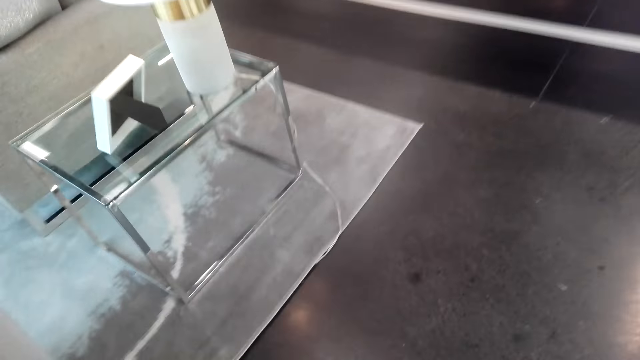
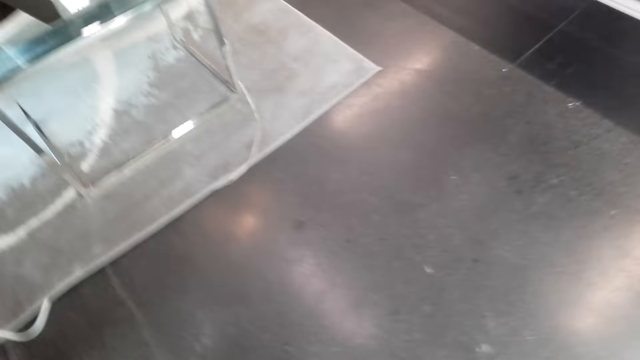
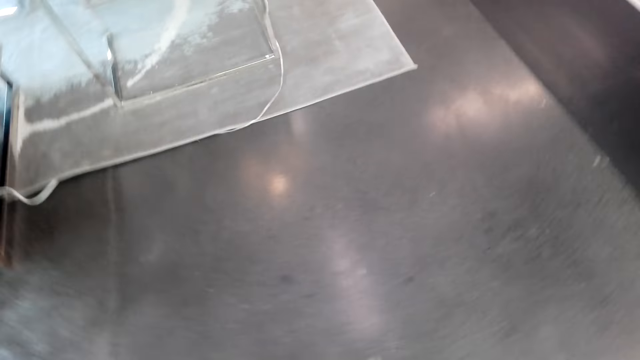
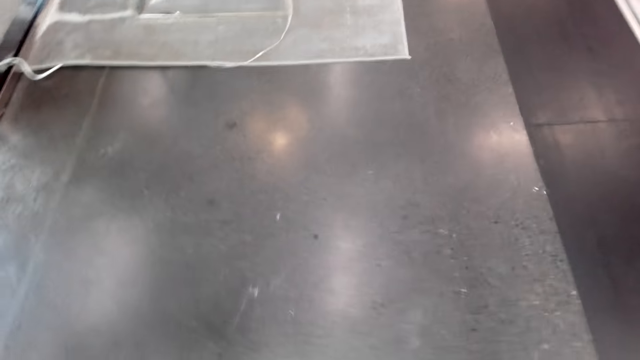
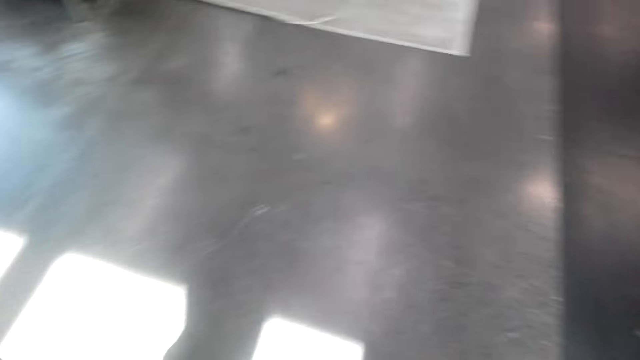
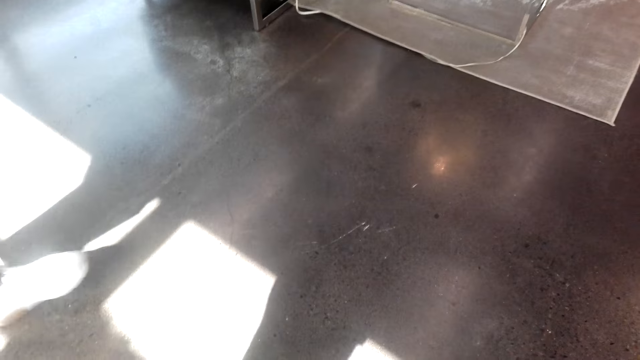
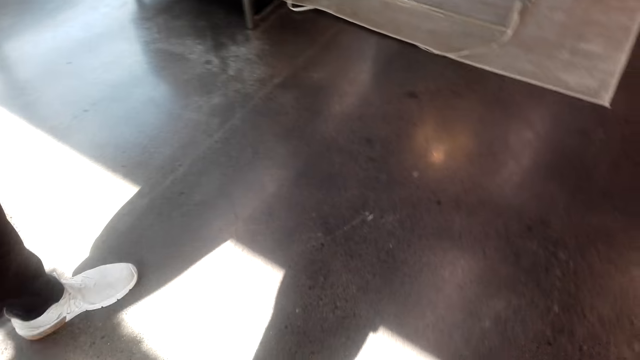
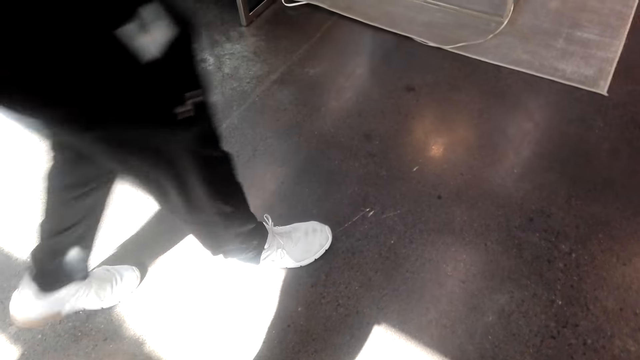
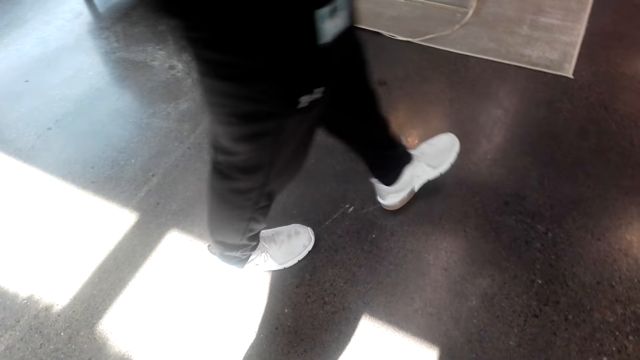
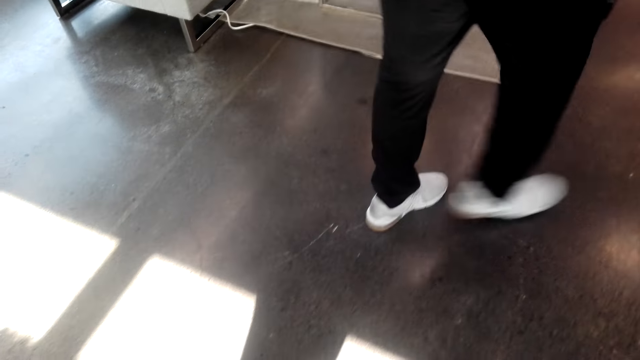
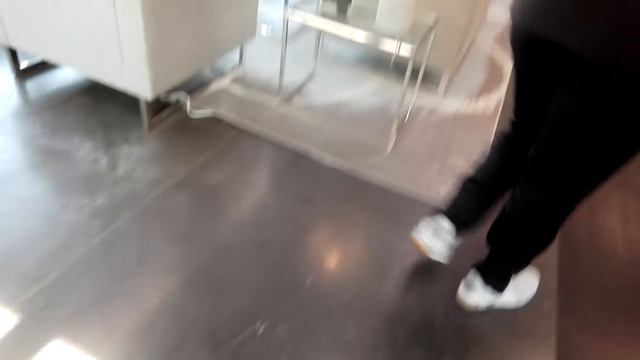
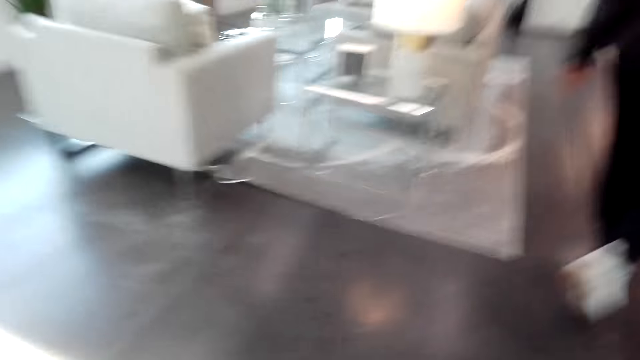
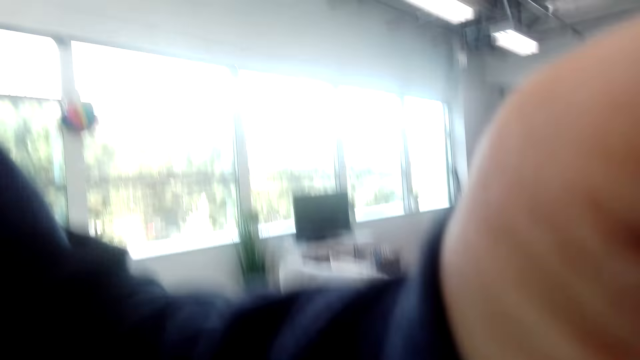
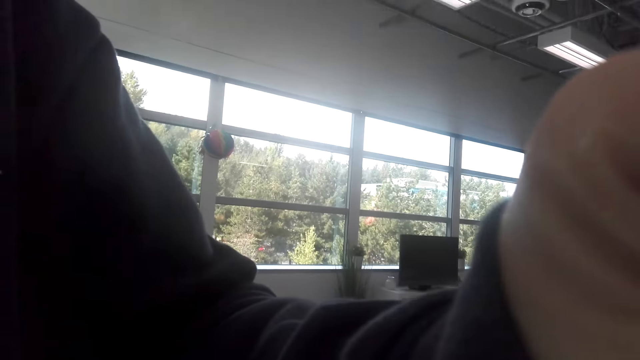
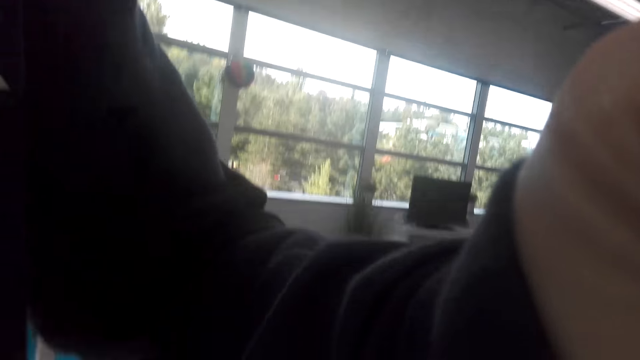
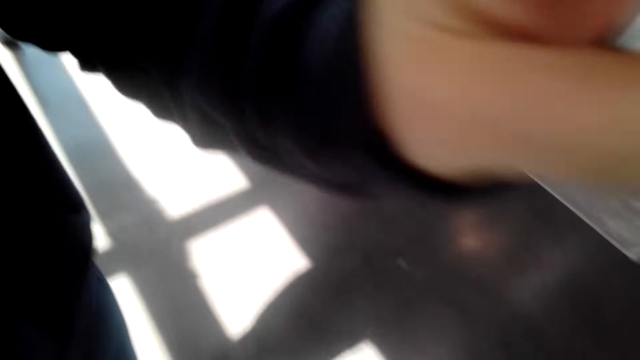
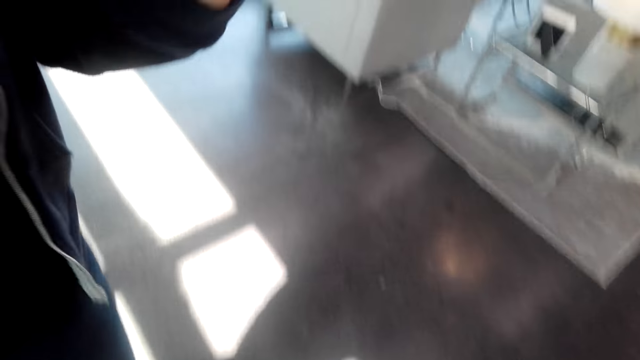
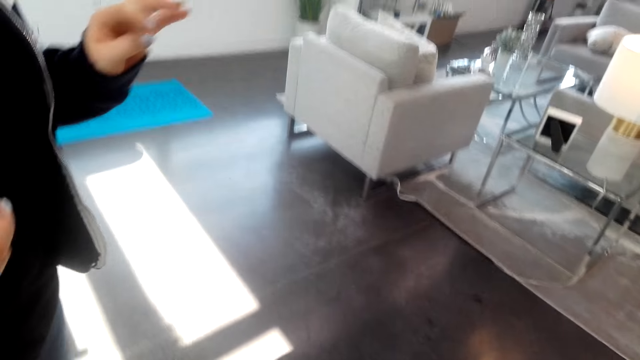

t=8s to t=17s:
The camera wearer walks around the room. They look around. A man walks around the room. The camera wearer adjusts the camera. A lady adjusts the camera.

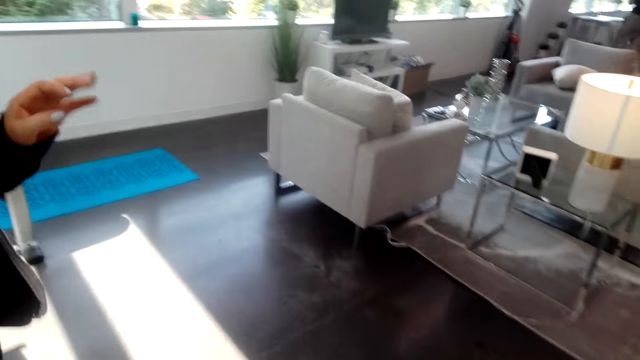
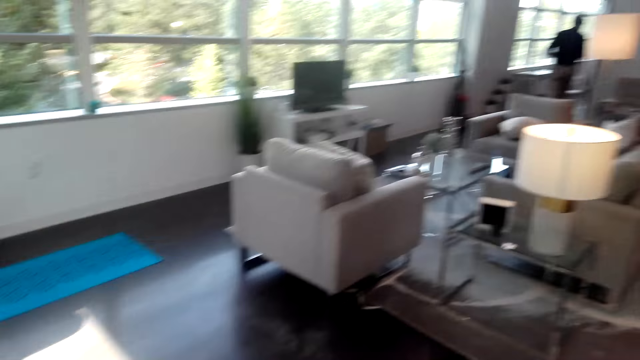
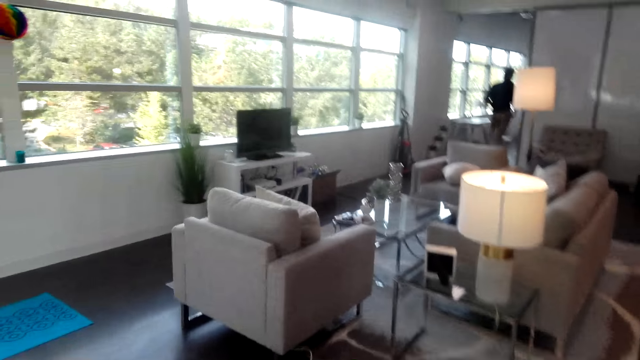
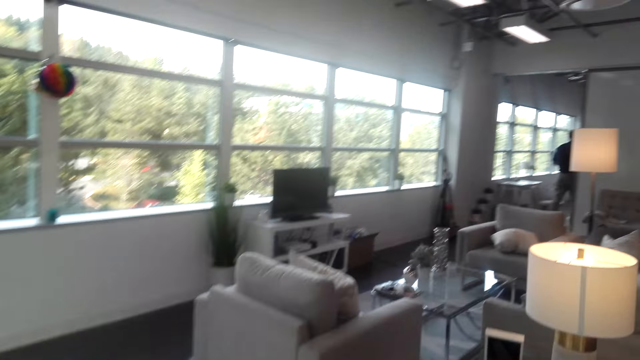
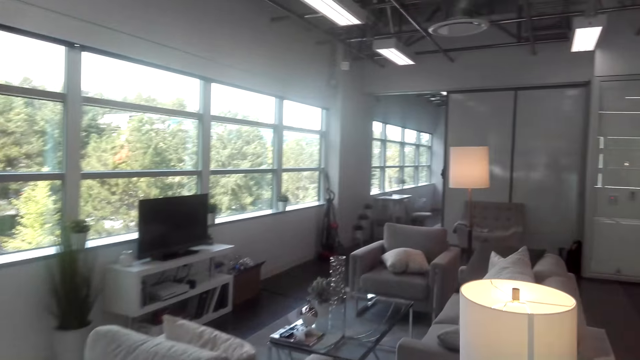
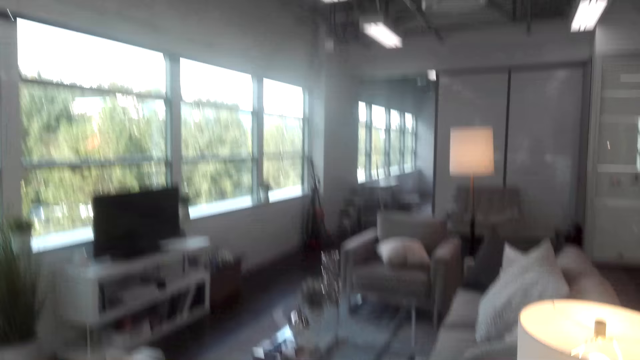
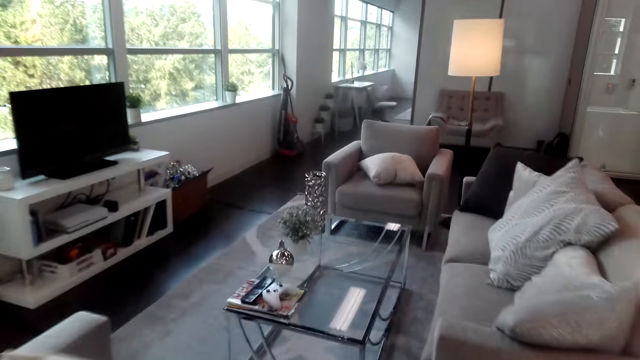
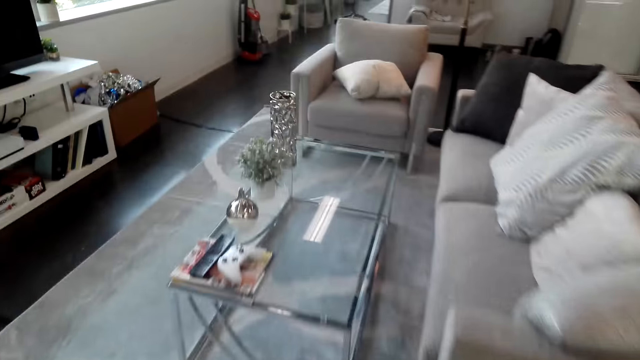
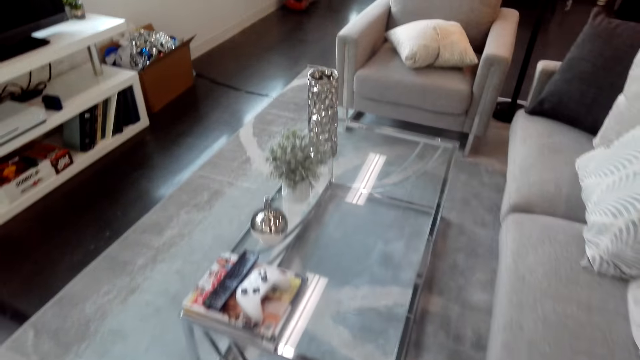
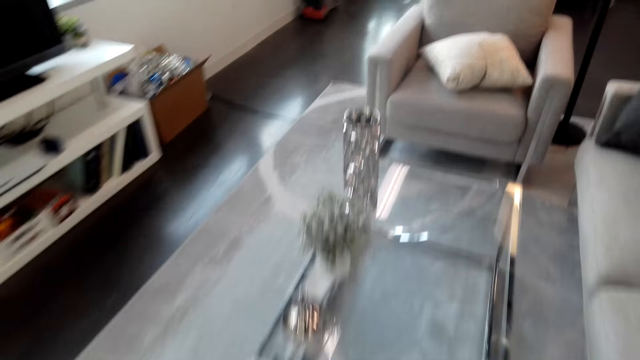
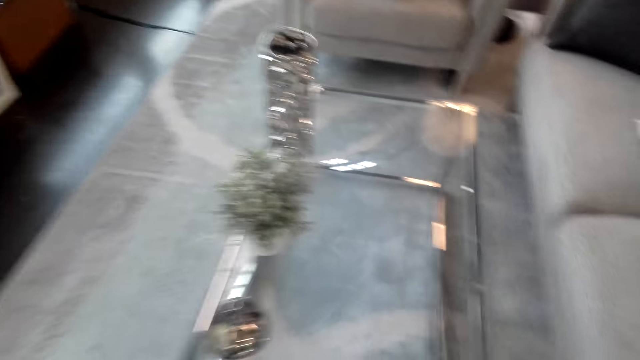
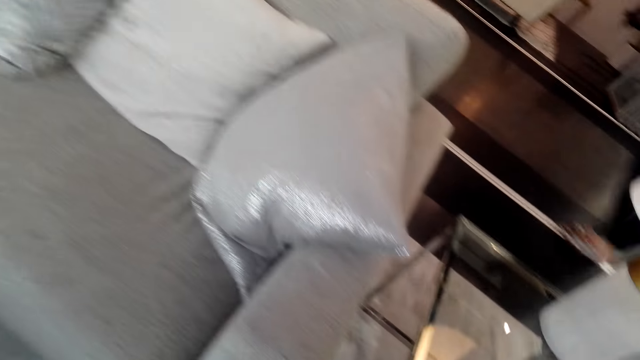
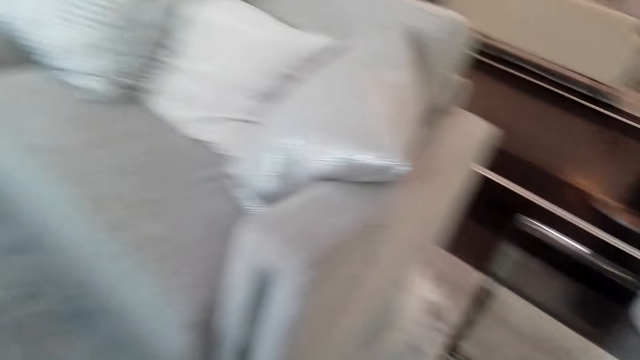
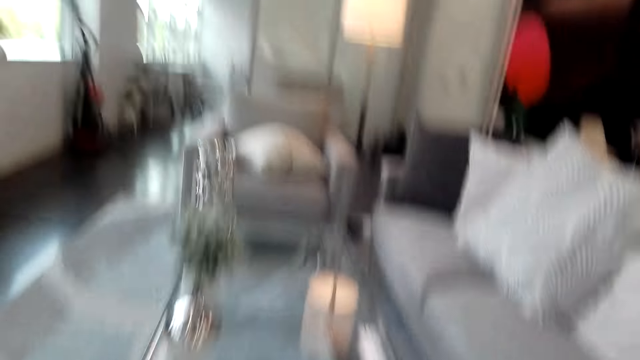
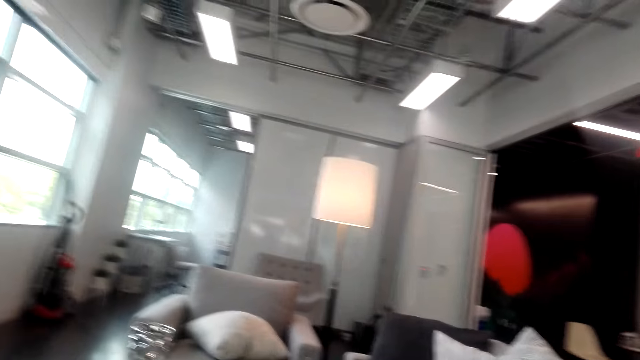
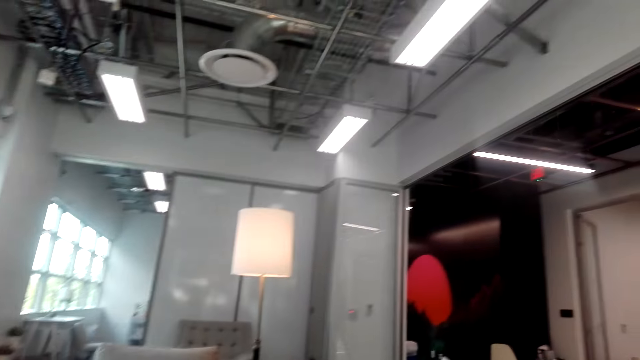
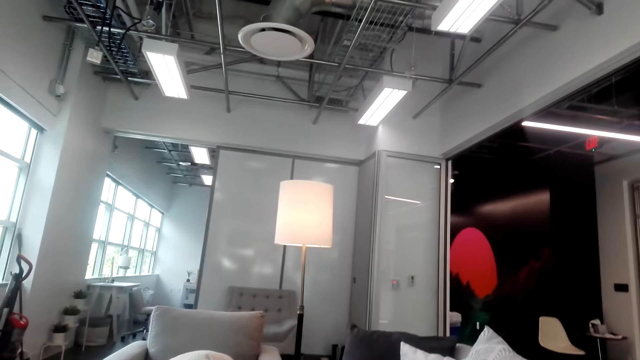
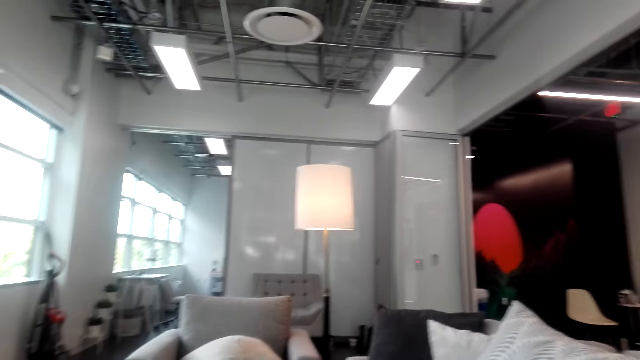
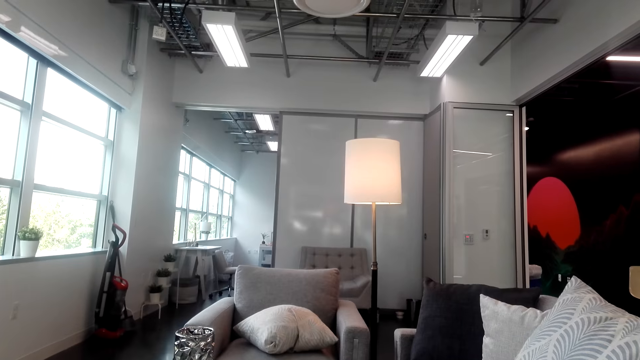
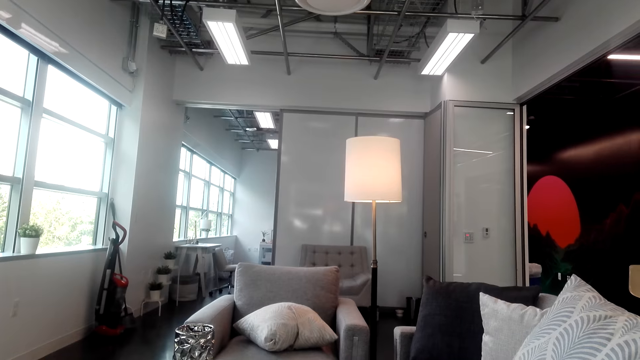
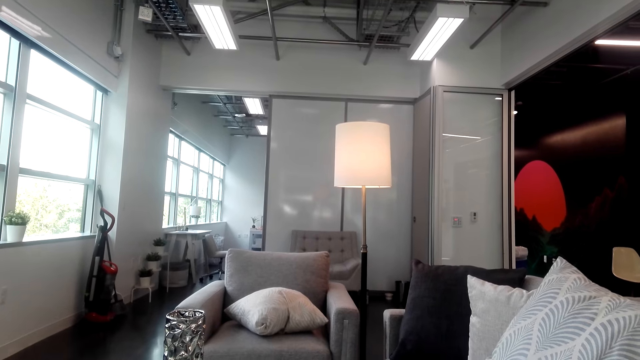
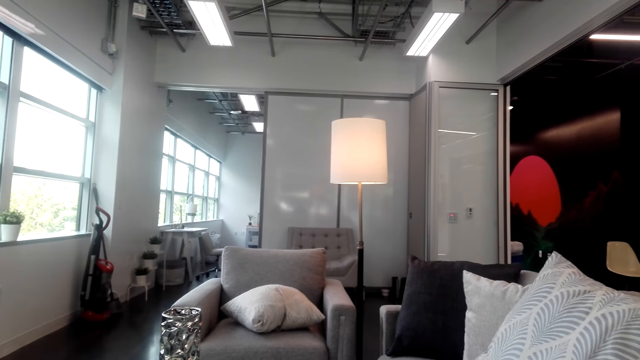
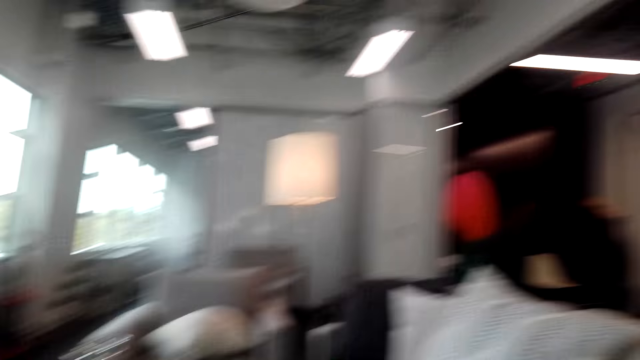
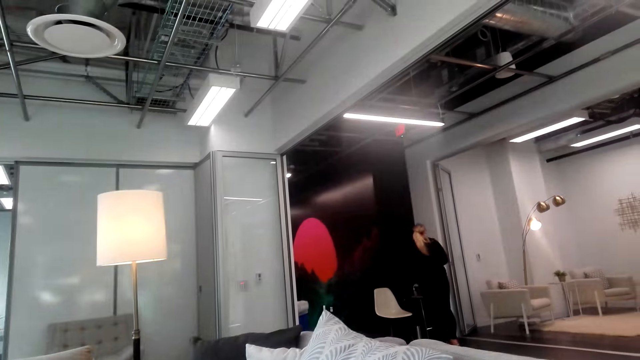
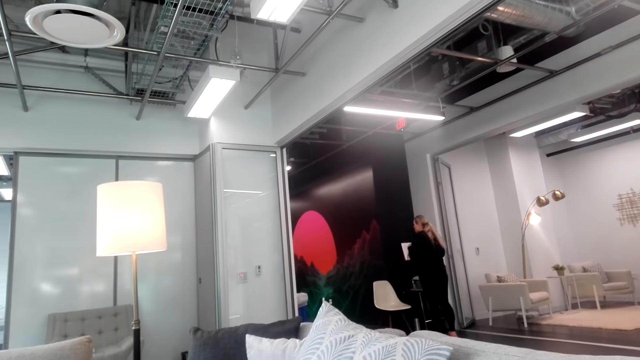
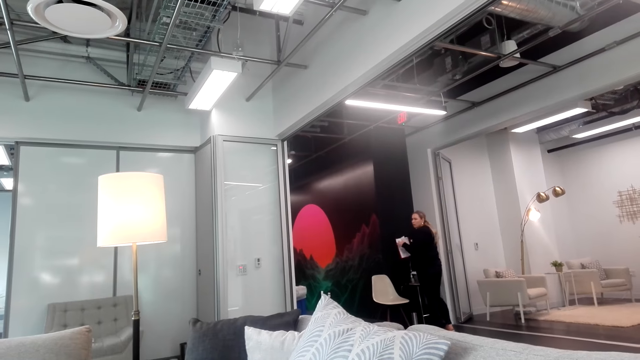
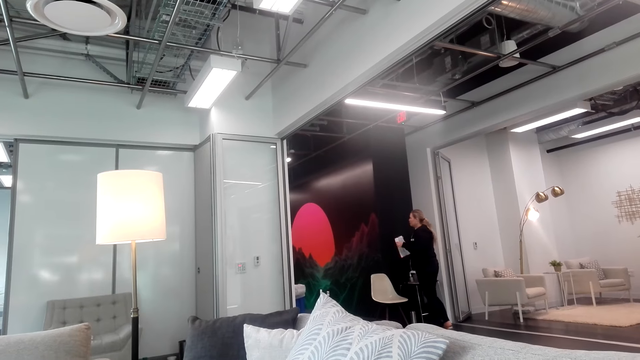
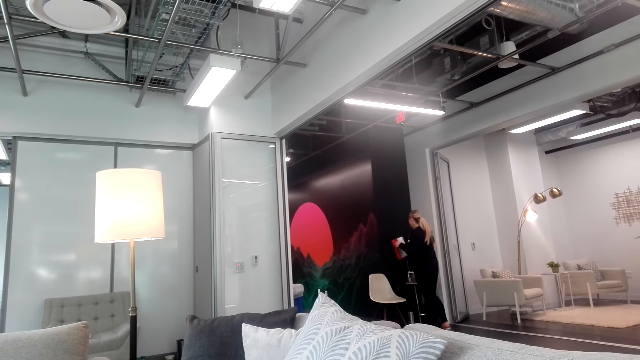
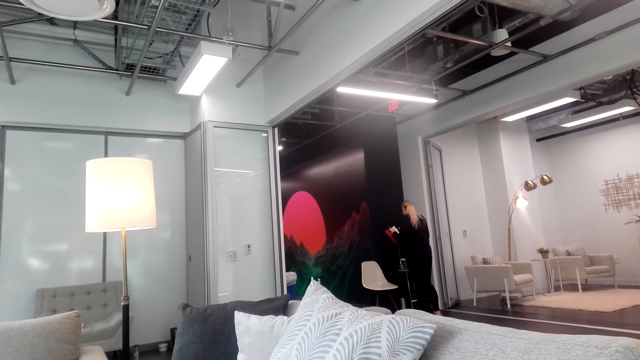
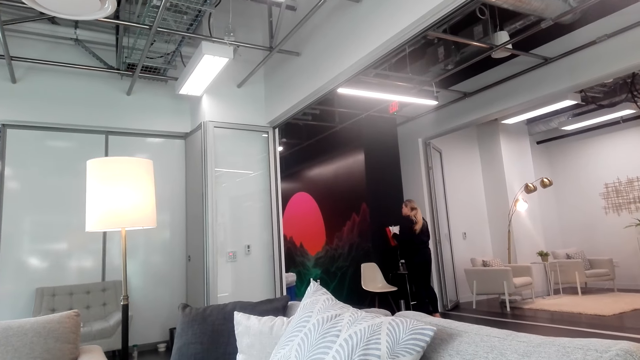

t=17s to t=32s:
The camera wearer looks around. A man walks around the room. The camera wearer walks around the room. A lady walks around the room. She walks around the room again. The camera wearer moves around. The lady holds some papers in her hands. A person stares around.
